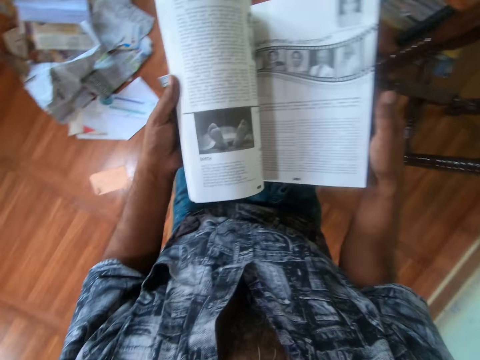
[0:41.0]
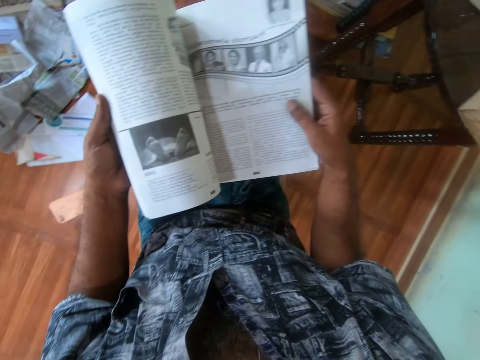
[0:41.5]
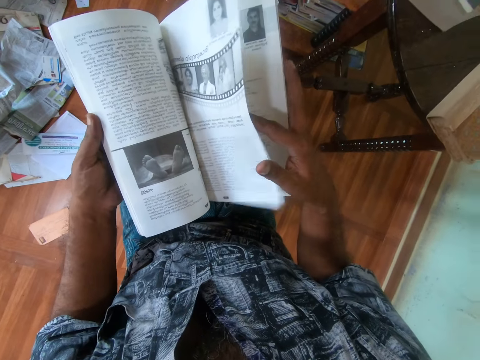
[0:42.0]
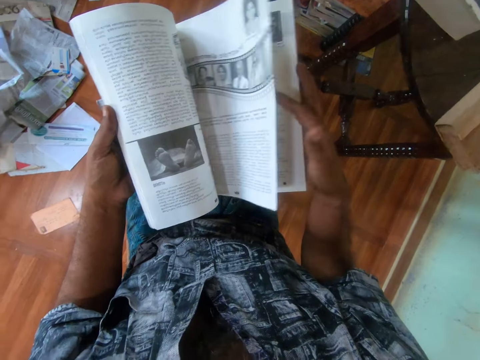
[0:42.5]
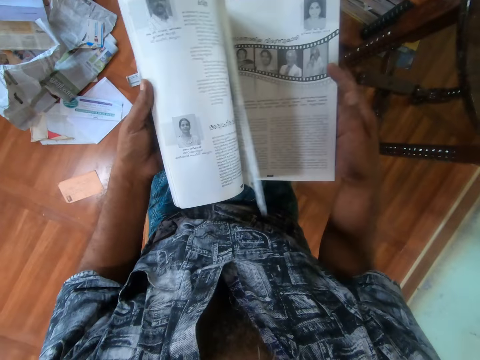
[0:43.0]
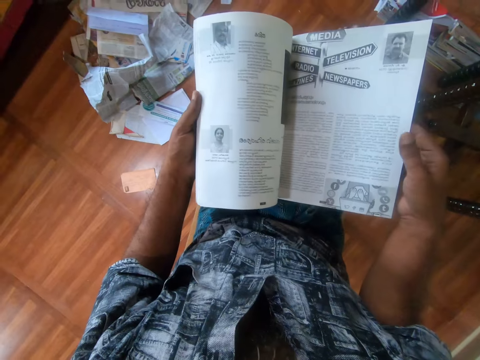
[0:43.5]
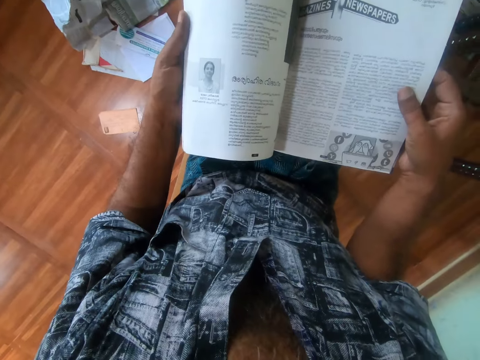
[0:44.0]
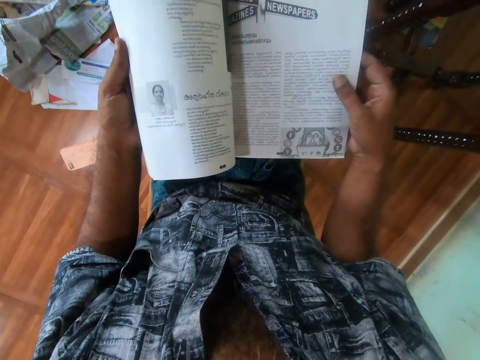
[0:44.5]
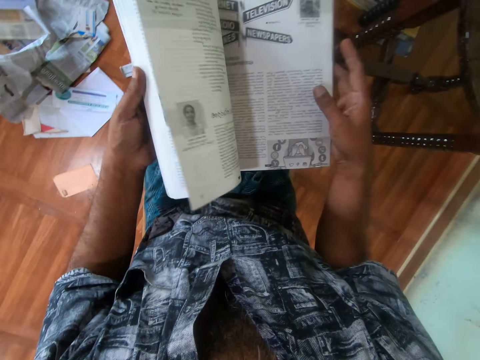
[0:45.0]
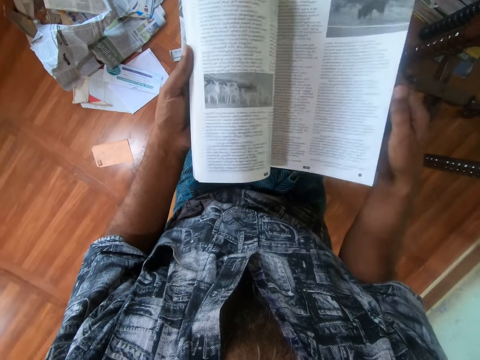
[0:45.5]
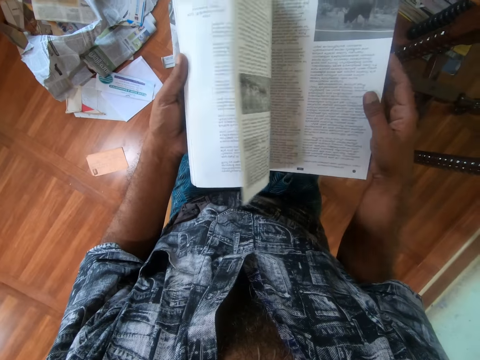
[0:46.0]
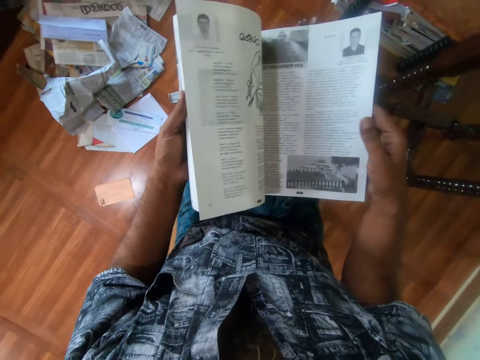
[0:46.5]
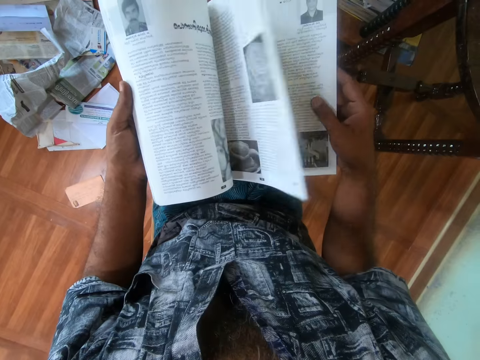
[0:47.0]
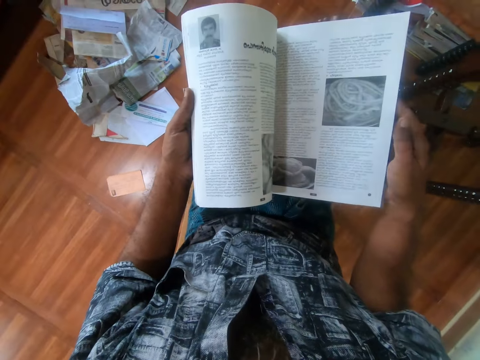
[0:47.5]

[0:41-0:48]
The camera wearer holds a page of a book.

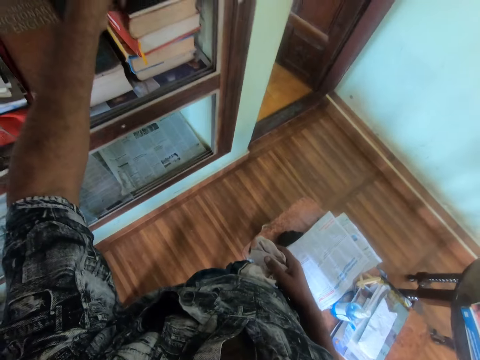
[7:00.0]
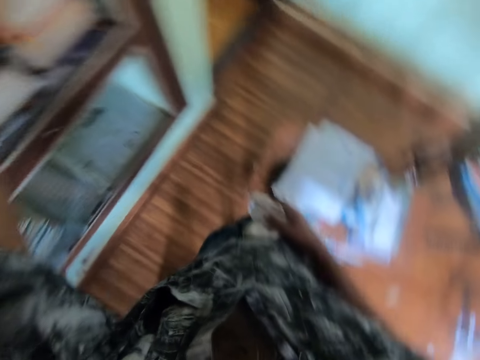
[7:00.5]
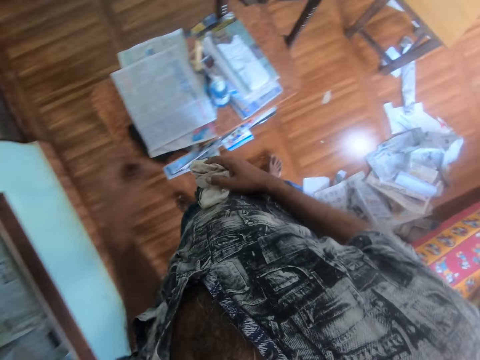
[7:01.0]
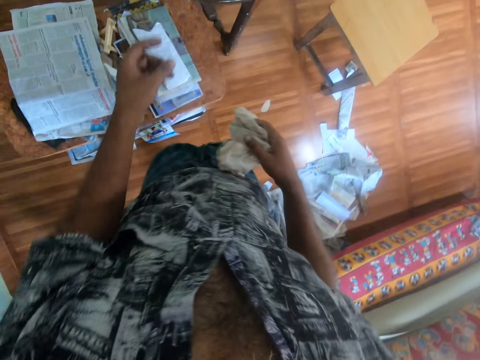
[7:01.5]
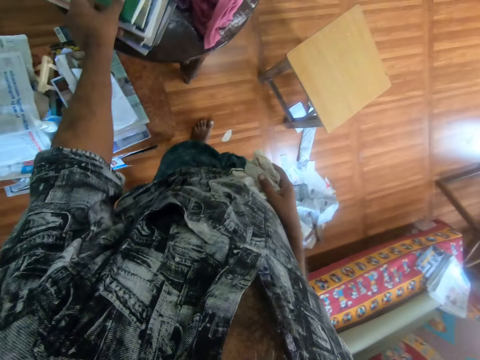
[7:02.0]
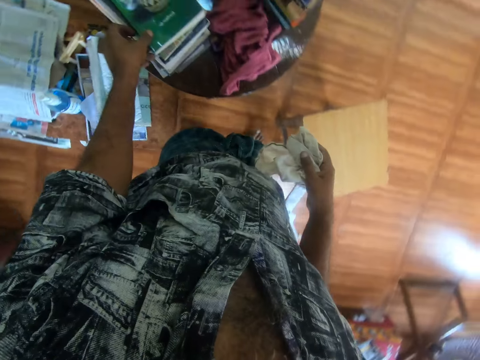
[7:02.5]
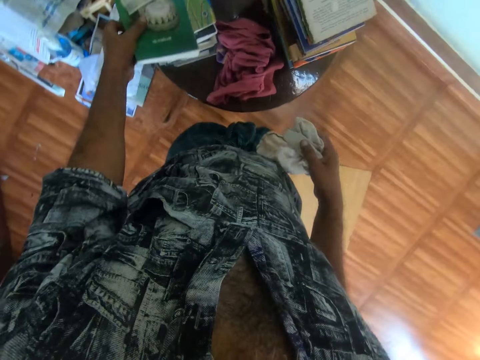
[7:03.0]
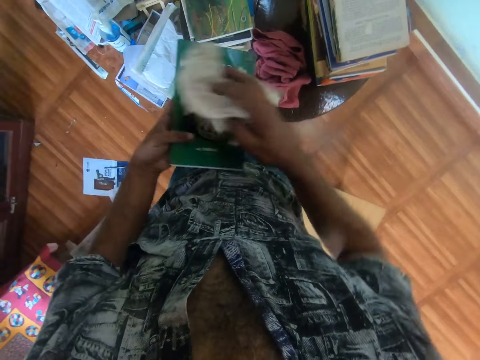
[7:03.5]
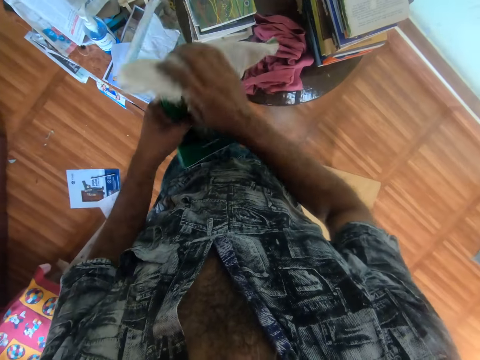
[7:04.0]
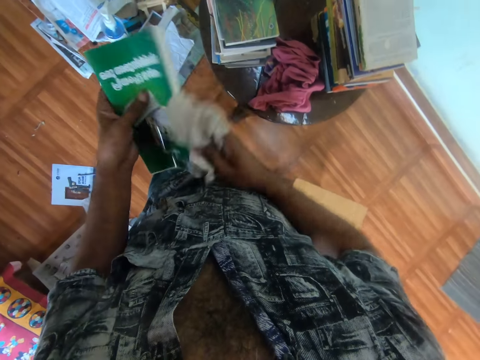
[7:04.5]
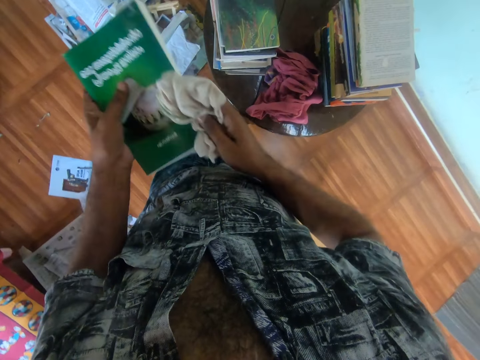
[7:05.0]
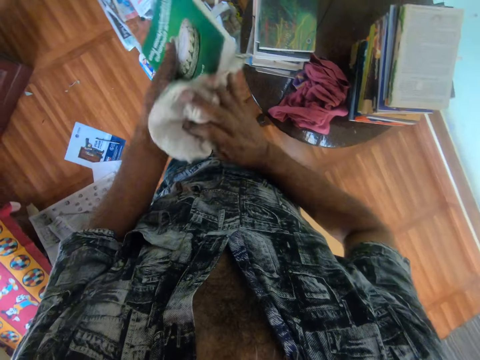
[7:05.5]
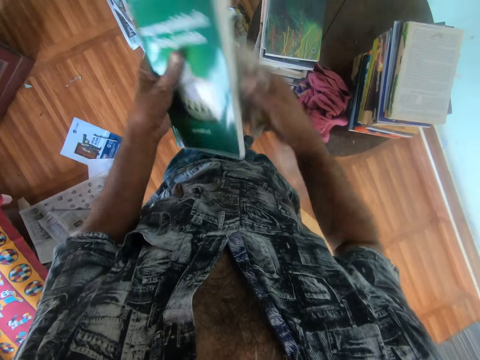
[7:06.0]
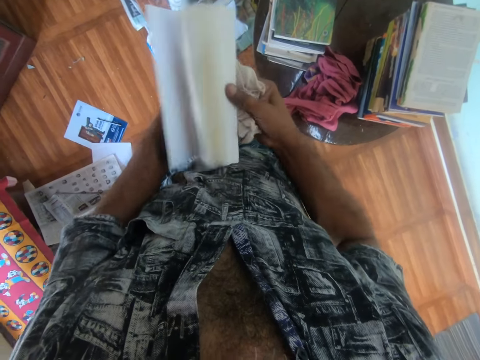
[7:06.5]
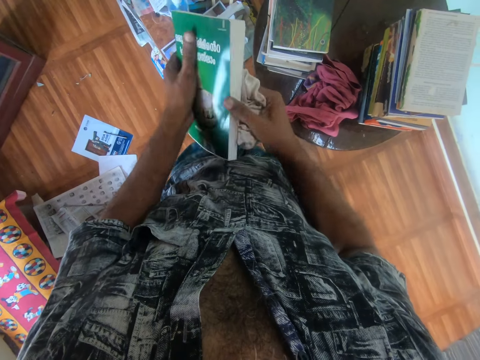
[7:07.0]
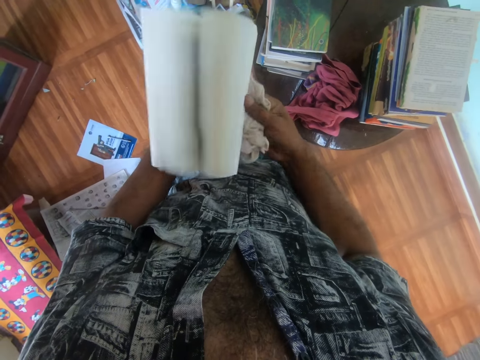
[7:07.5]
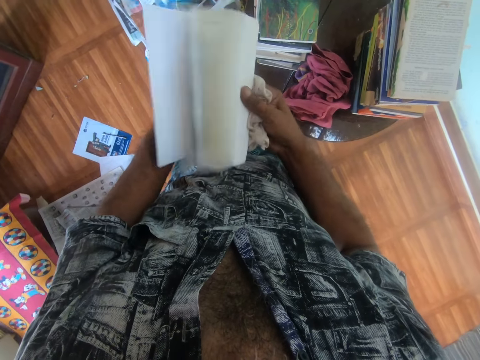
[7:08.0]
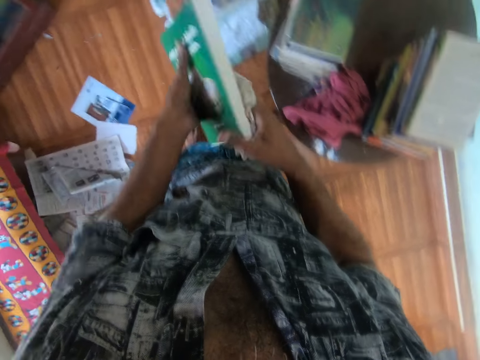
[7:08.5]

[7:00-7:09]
The camera wearer walks on the floor. They pick up the book on the table. They wipe the book with a piece of cloth. They hold the book on the table. They peruse the book.

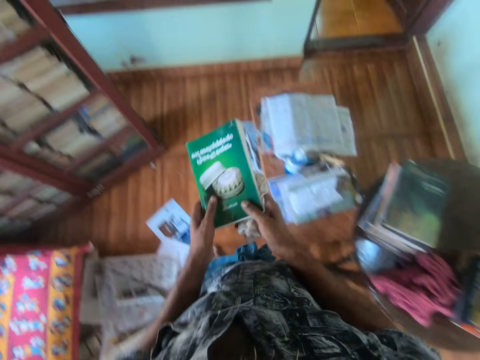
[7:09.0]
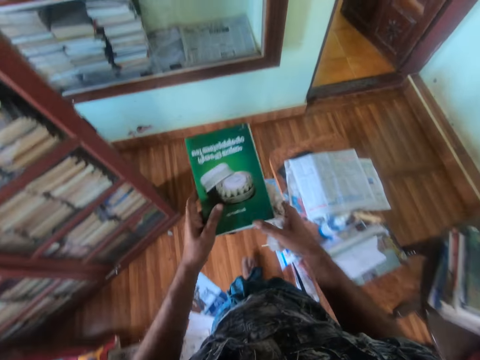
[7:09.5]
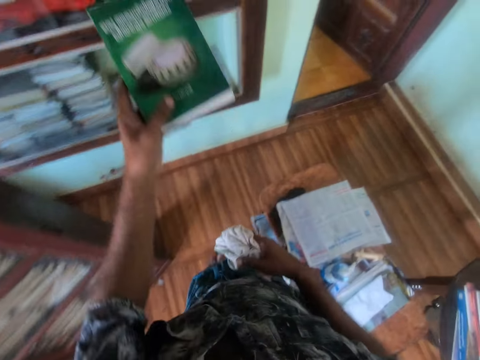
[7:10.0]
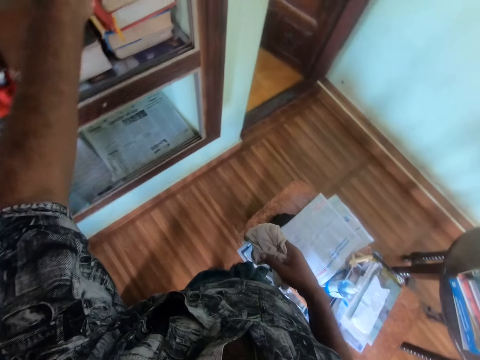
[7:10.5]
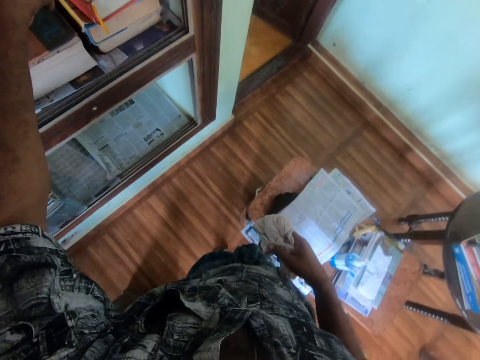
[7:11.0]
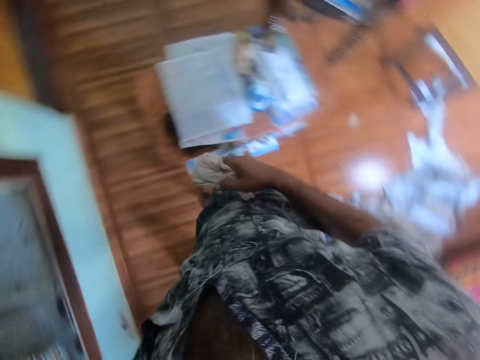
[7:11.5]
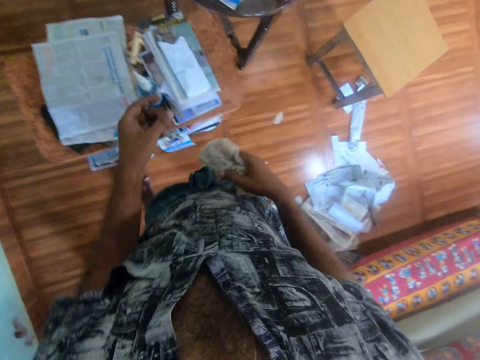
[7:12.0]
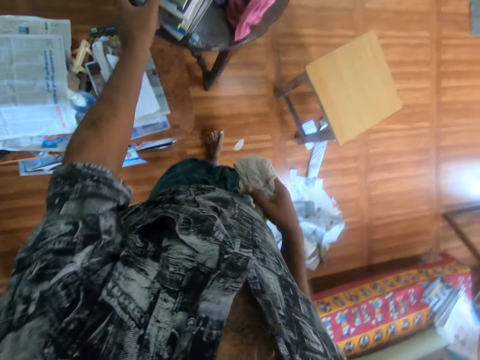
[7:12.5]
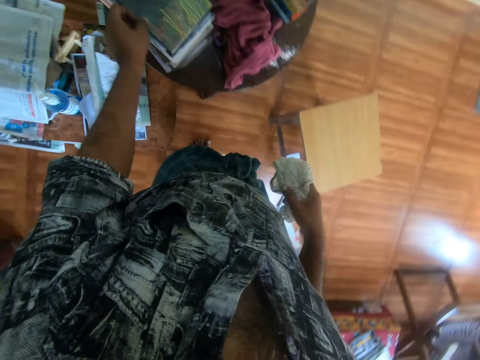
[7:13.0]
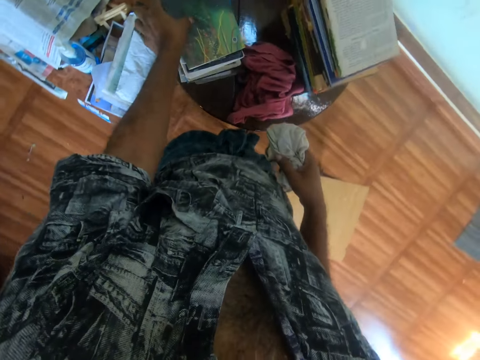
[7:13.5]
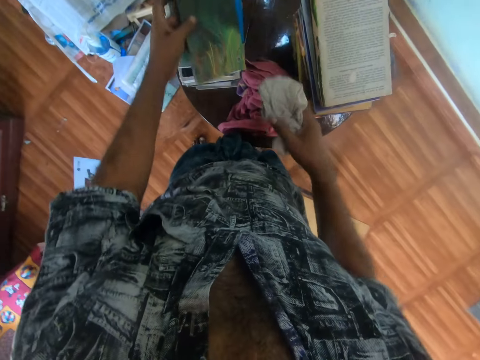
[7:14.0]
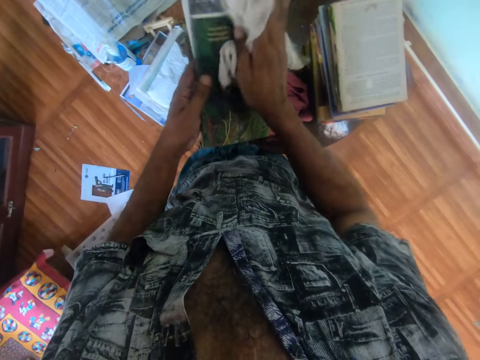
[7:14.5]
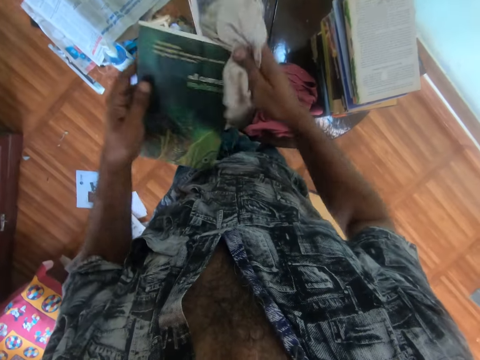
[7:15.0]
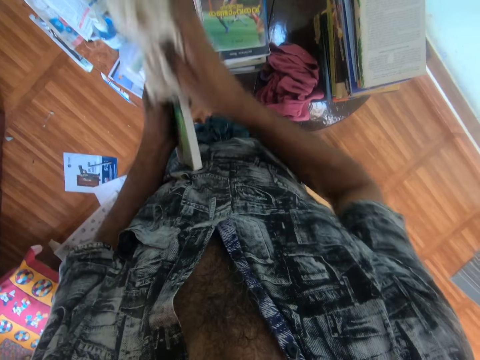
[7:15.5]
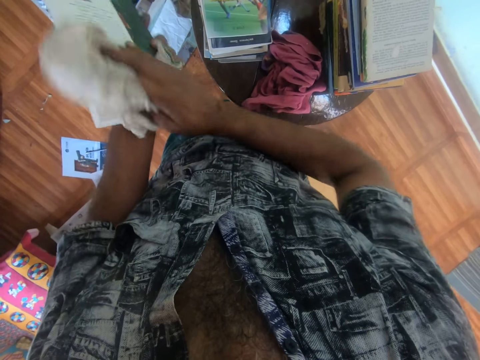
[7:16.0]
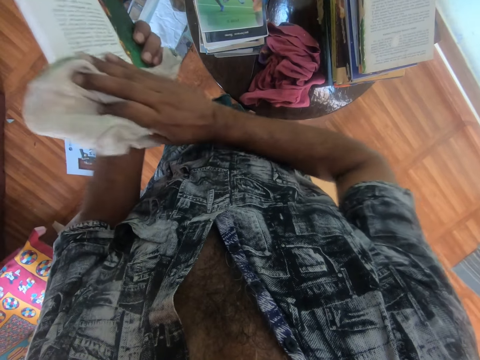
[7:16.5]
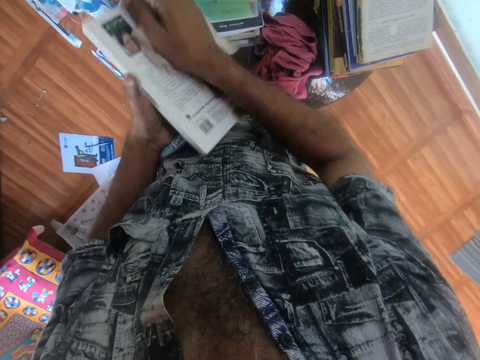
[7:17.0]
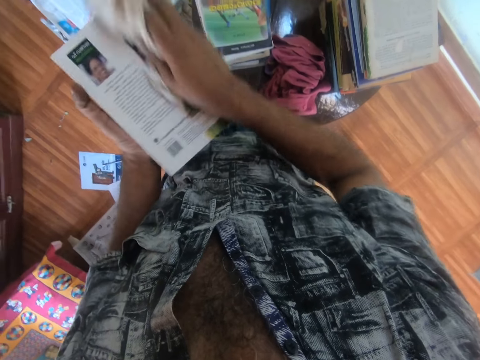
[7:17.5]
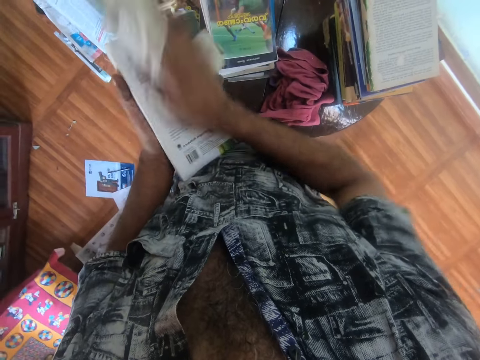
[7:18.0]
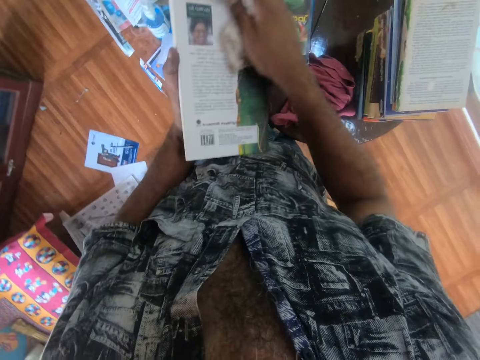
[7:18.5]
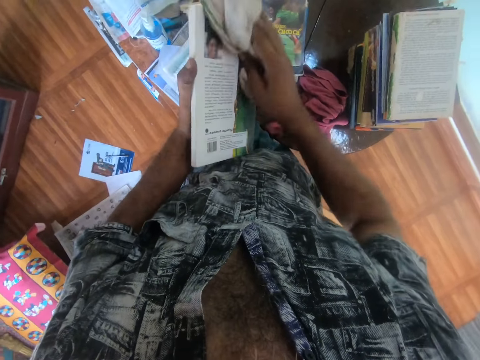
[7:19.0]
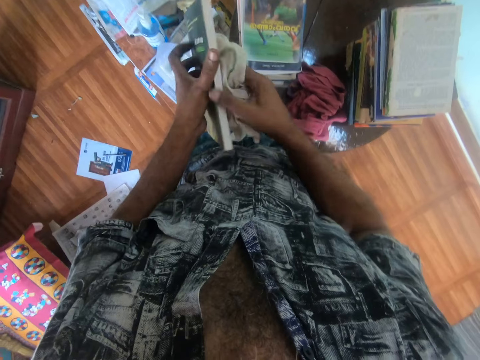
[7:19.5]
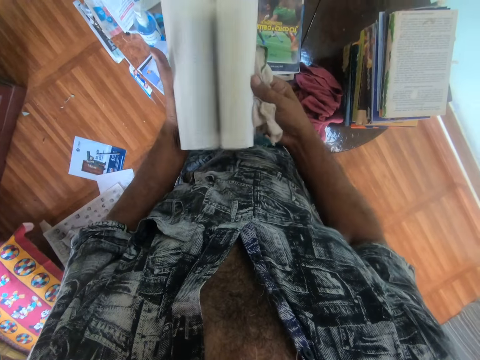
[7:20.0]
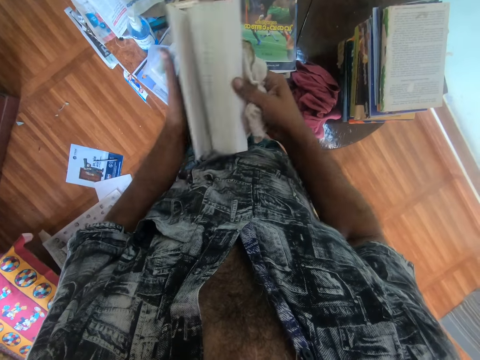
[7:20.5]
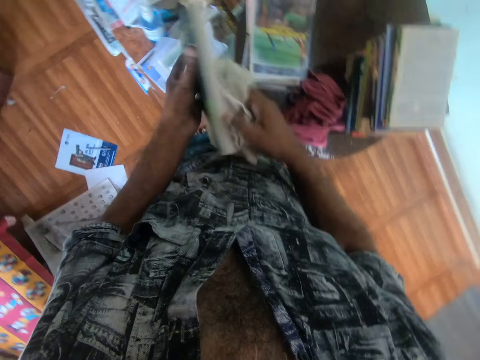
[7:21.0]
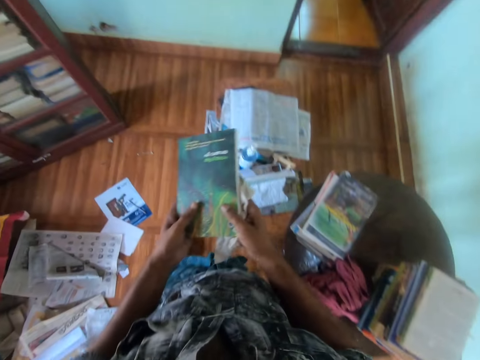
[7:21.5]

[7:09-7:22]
The camera wearer walks around the library. They put the book in the bookshelf. They walk on the floor. They pick up the book on the table. They wipe the book with a piece of cloth. They peruse the book. They hold the book on the table.
